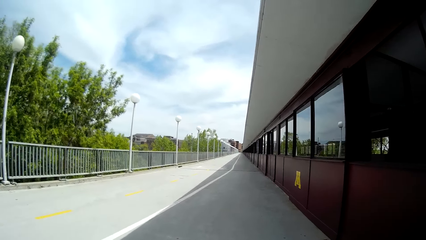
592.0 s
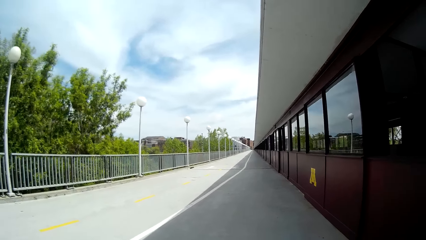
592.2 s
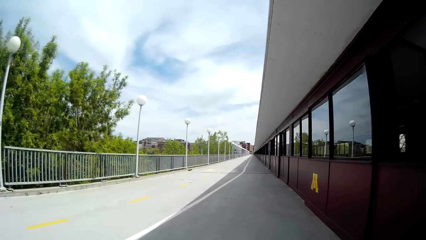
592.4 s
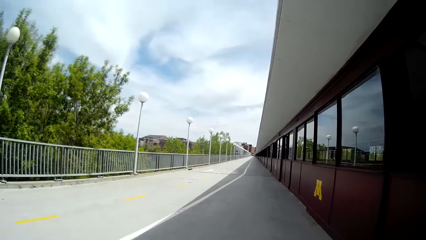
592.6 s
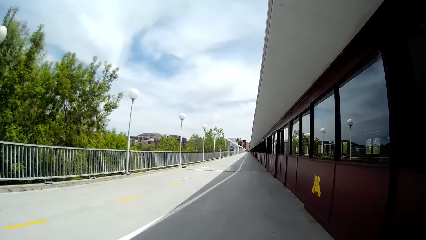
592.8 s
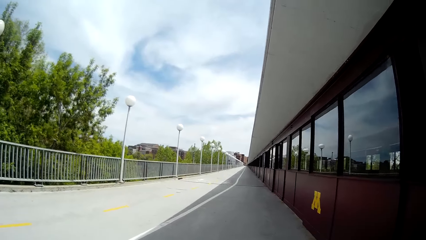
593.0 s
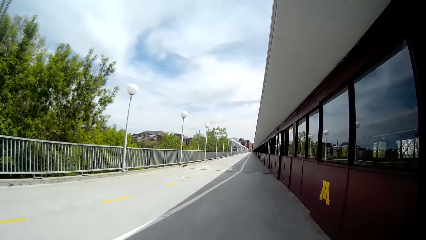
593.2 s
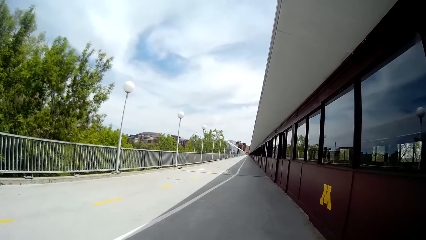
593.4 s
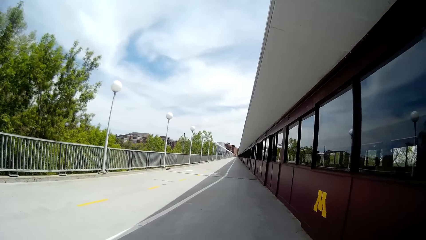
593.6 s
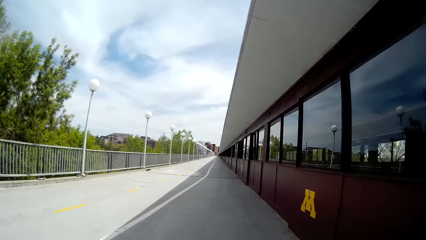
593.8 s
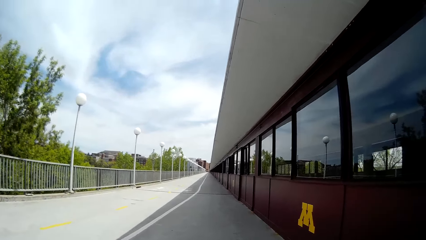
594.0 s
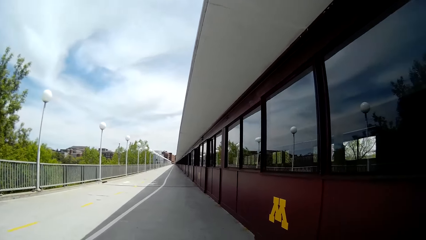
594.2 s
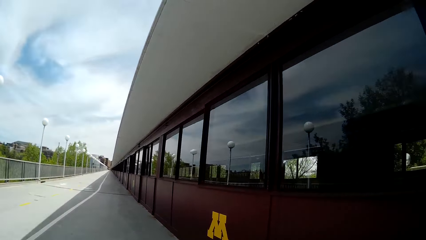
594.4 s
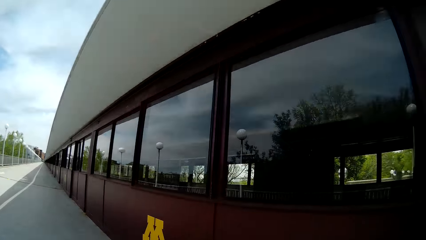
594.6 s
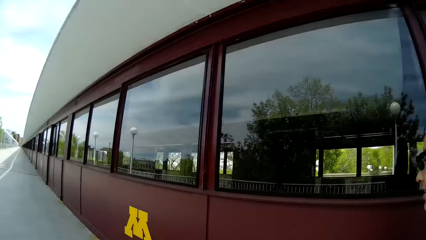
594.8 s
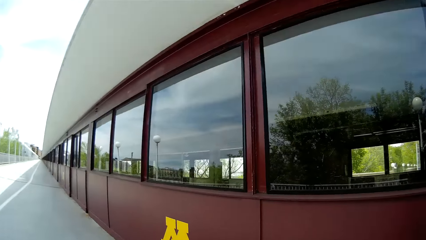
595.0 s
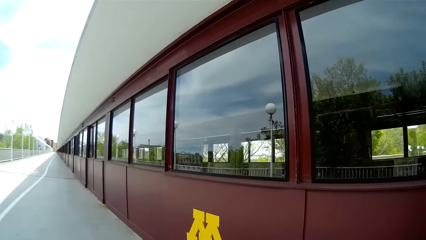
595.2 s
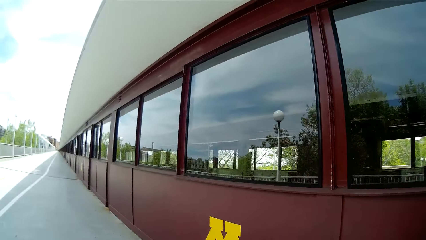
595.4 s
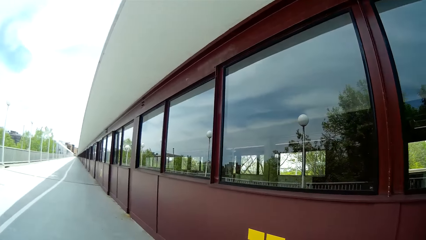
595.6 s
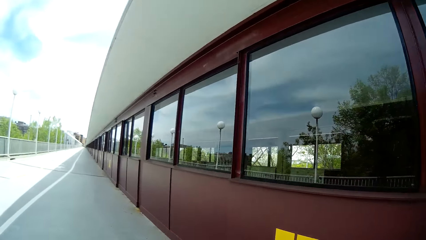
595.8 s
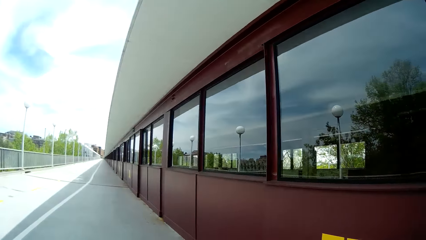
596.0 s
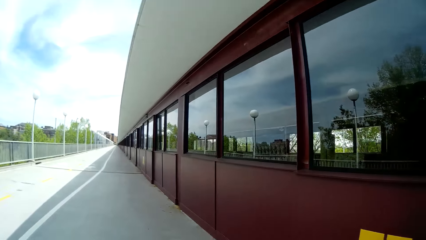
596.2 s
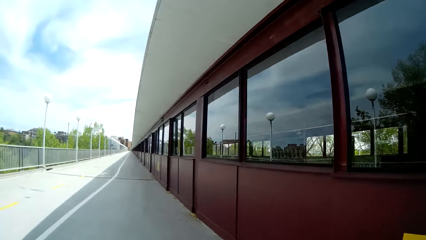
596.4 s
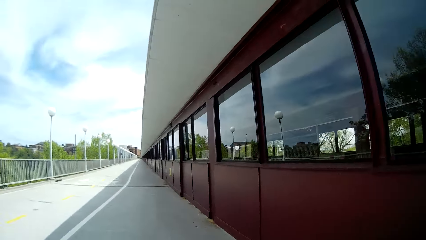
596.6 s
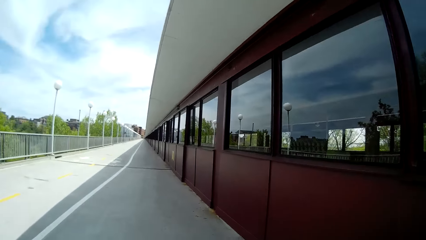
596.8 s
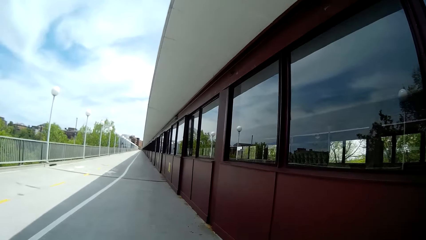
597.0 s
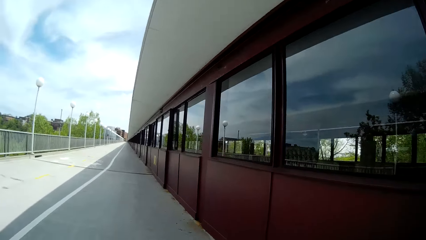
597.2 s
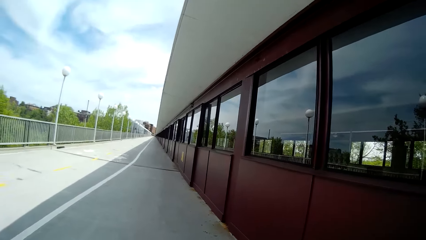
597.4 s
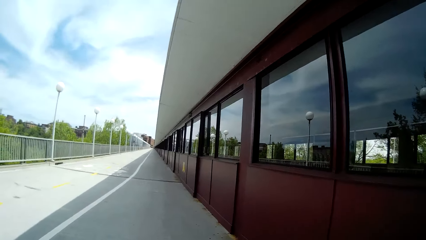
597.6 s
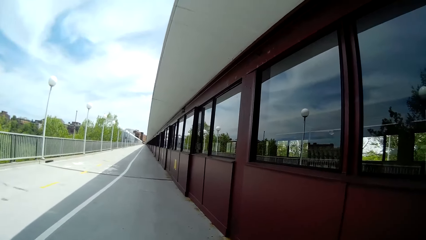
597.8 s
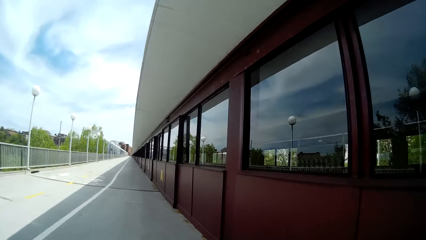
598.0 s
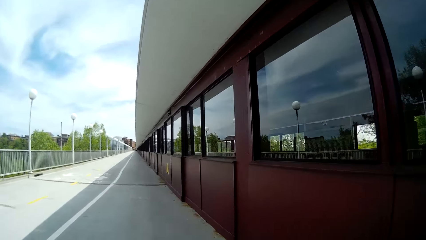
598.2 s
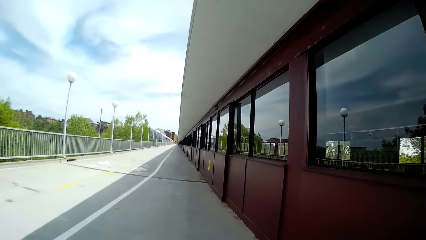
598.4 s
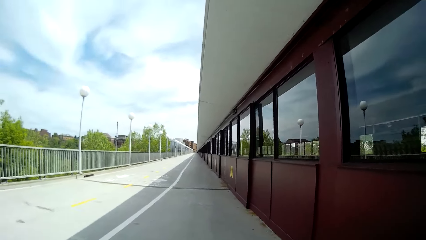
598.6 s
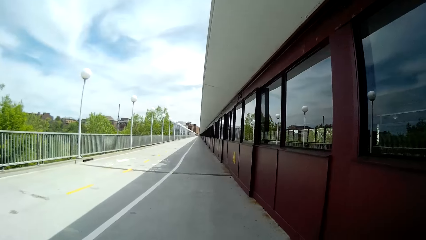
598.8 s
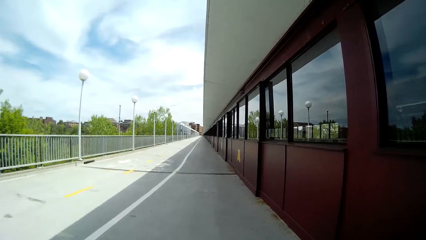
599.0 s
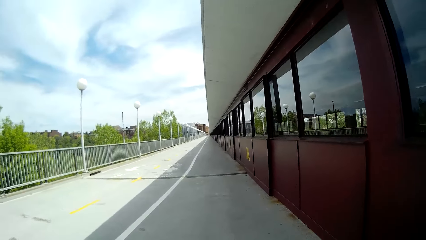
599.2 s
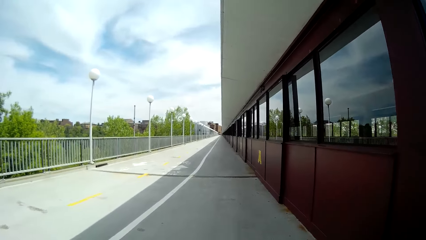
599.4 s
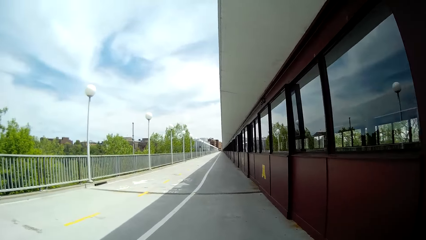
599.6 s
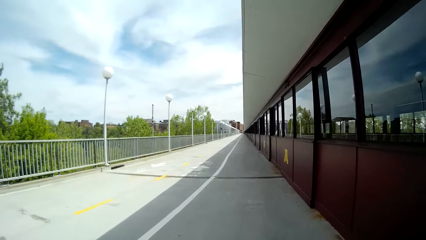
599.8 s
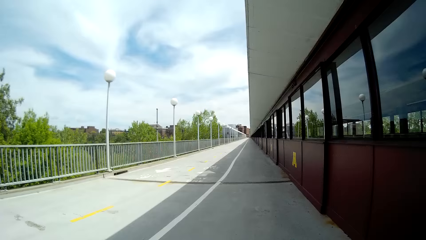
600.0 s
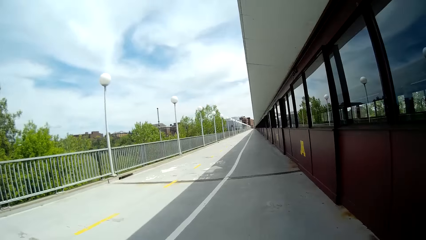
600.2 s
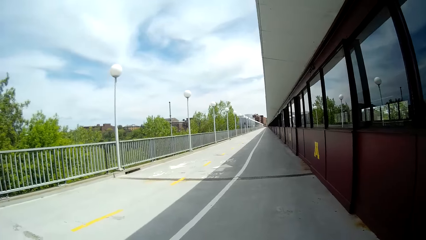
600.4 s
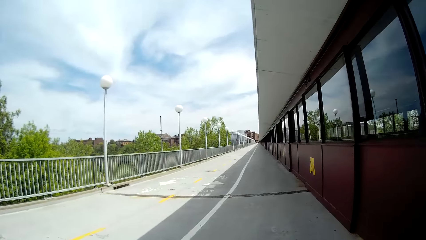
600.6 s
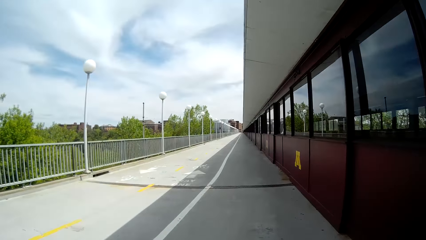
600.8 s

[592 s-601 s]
The camera wearer interacts with the woman.

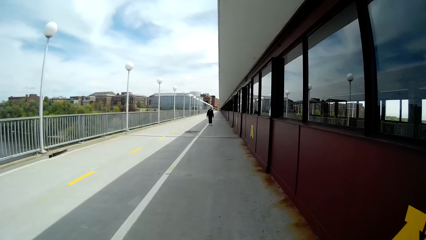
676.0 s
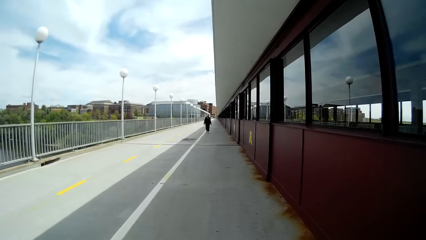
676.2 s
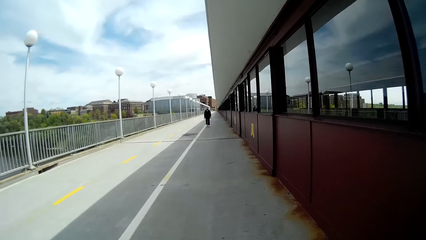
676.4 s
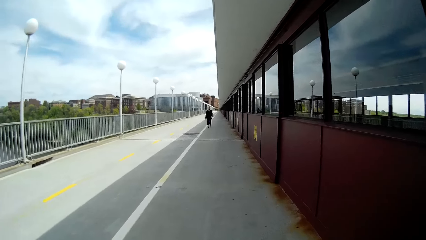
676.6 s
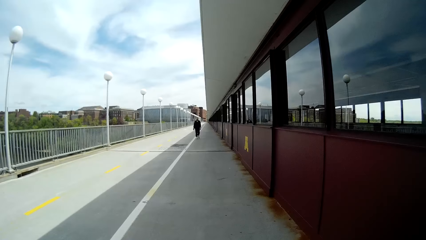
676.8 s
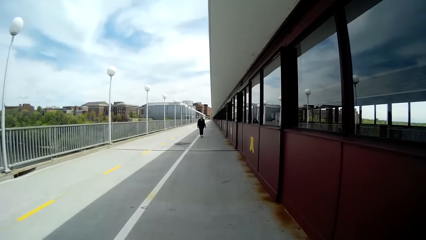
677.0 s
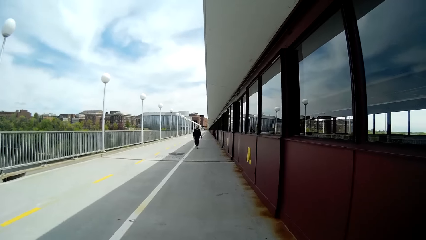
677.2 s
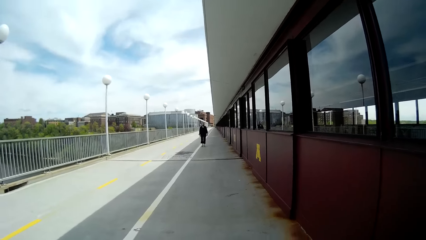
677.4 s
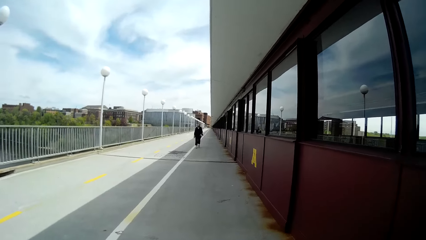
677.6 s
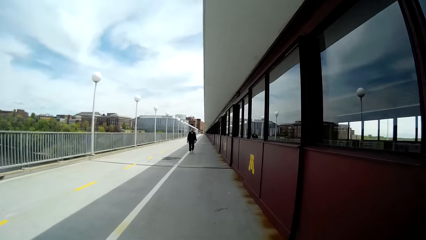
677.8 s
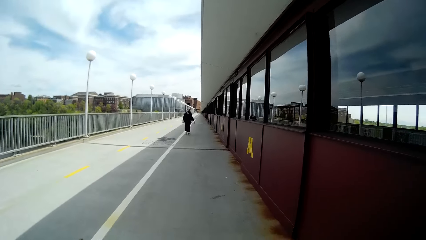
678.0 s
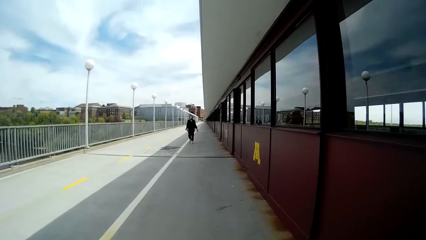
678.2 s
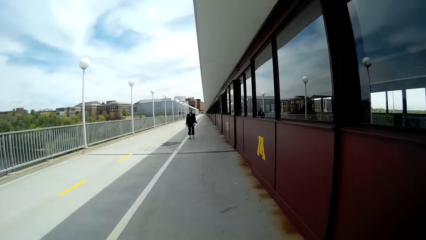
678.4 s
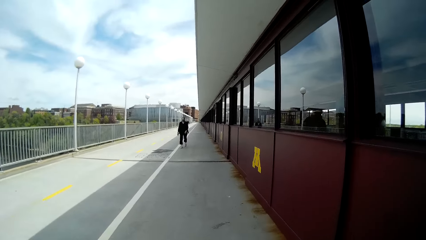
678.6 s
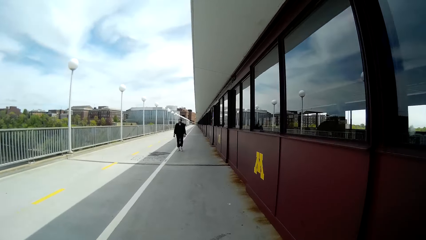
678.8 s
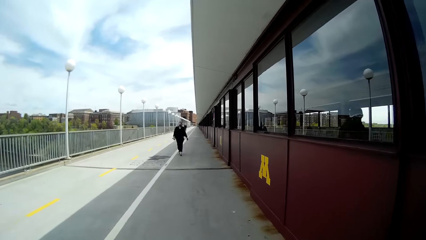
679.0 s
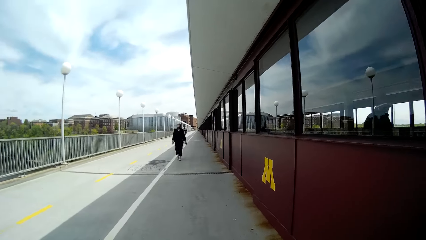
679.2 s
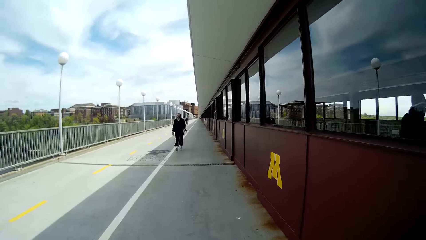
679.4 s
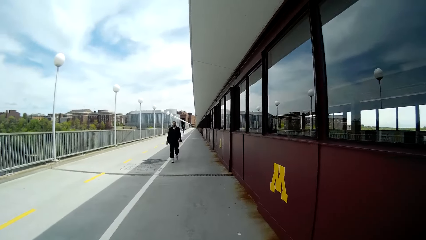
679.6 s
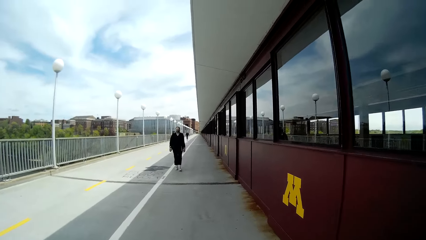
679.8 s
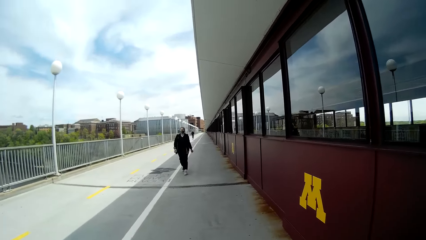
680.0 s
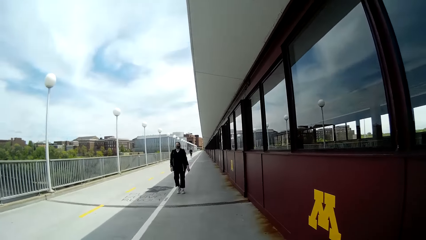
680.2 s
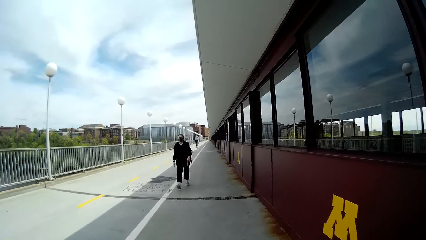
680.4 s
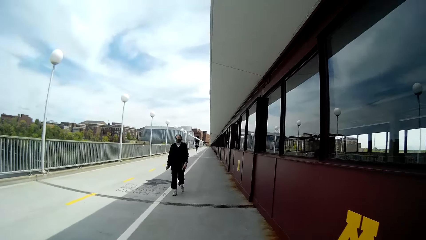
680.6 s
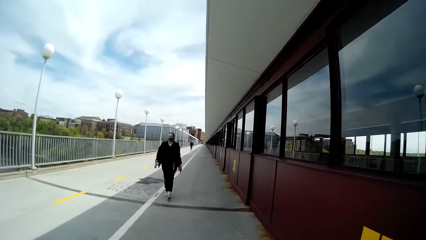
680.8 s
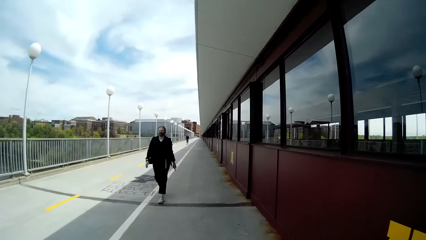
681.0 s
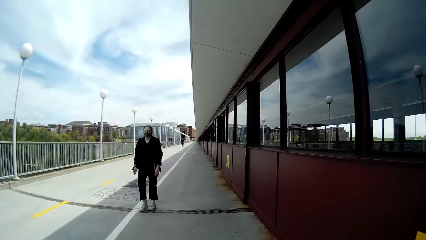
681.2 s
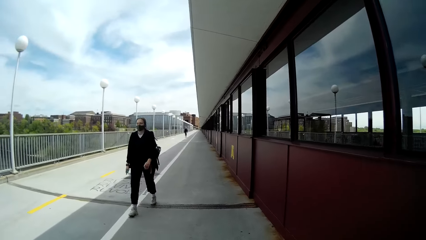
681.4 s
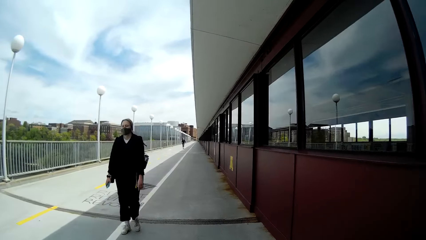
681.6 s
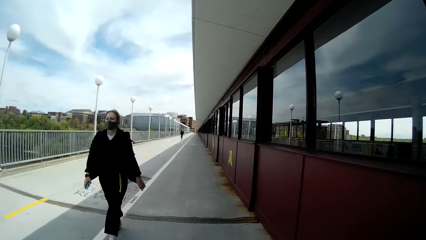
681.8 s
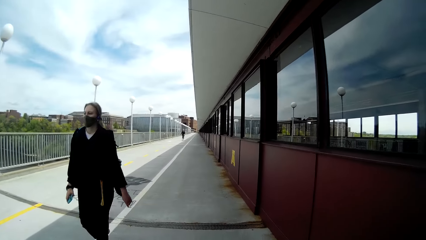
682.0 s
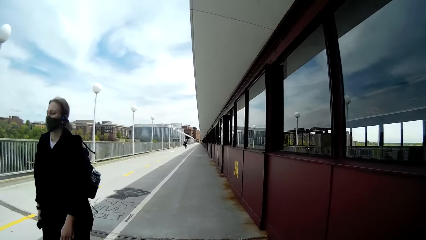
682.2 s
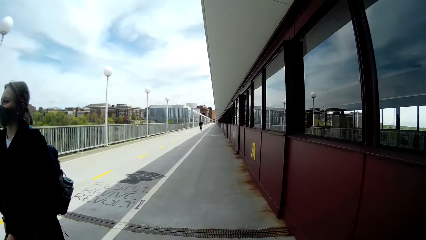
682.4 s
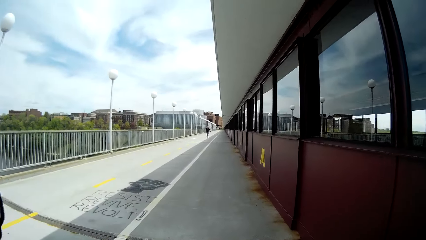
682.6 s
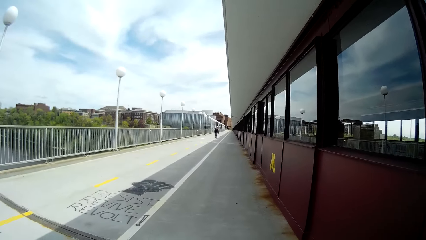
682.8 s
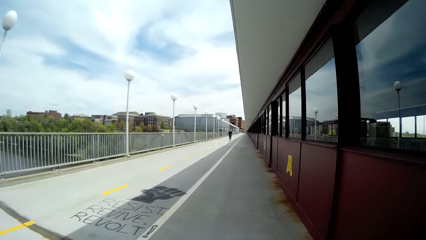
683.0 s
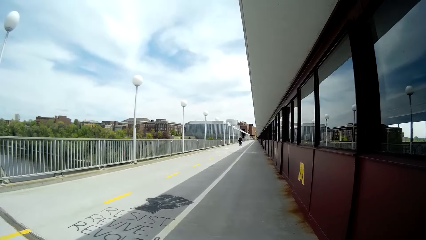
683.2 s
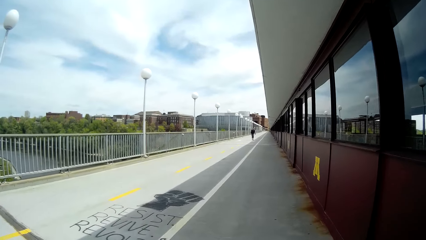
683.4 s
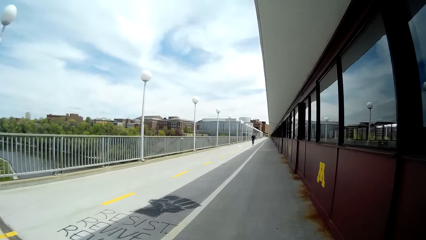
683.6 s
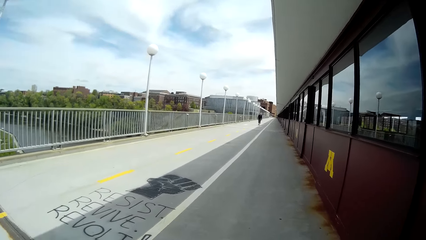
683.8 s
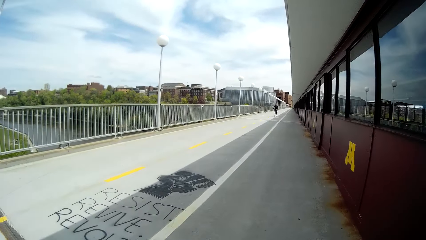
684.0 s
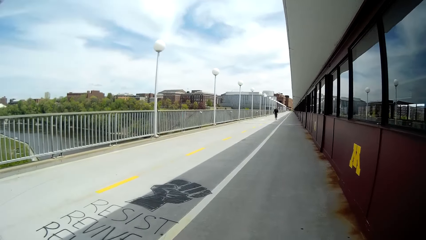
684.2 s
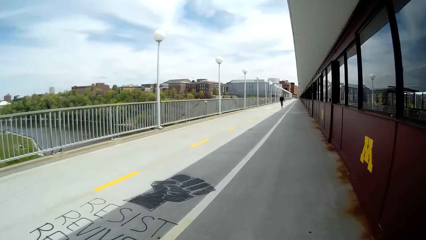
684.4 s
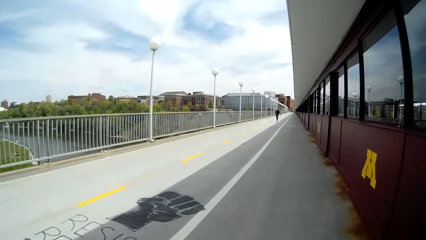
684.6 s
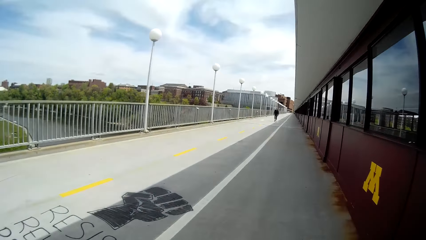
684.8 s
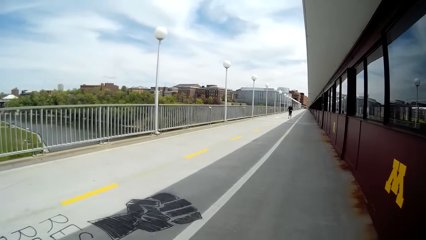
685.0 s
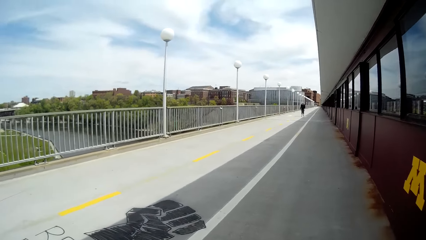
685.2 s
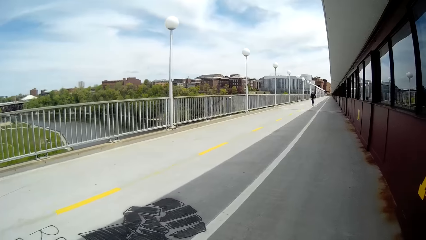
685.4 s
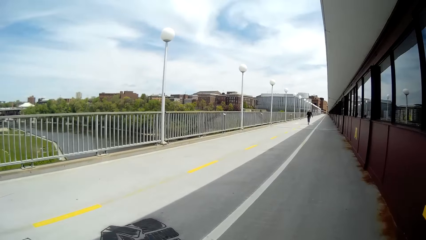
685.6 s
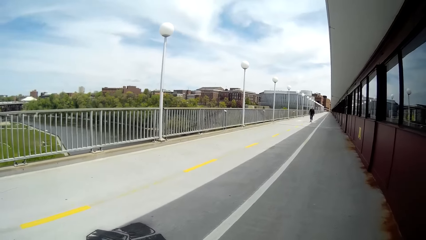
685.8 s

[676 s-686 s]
A lady walks in the sidewalk. The lady walks past the camera wearer. The camera wearer walks on the sidewalk.
